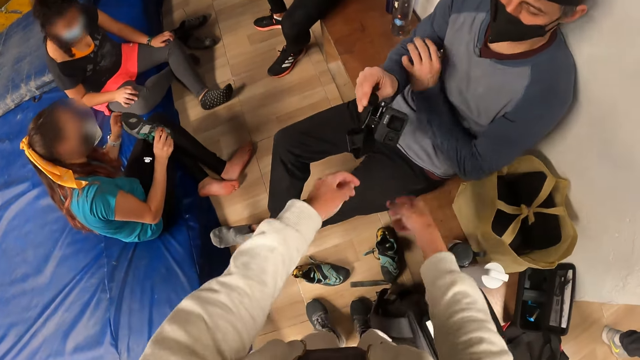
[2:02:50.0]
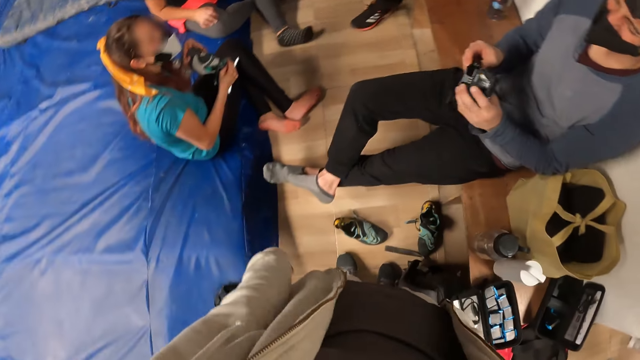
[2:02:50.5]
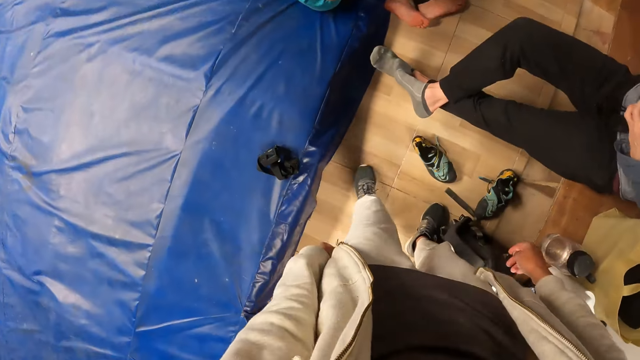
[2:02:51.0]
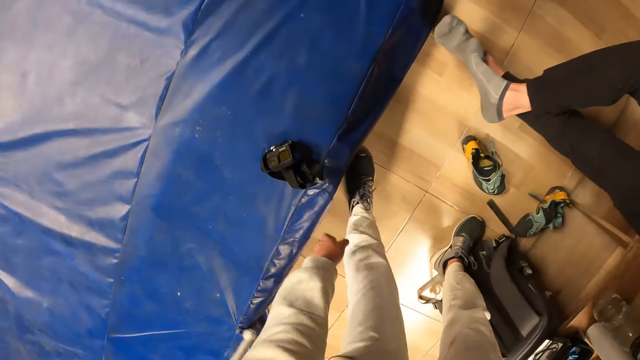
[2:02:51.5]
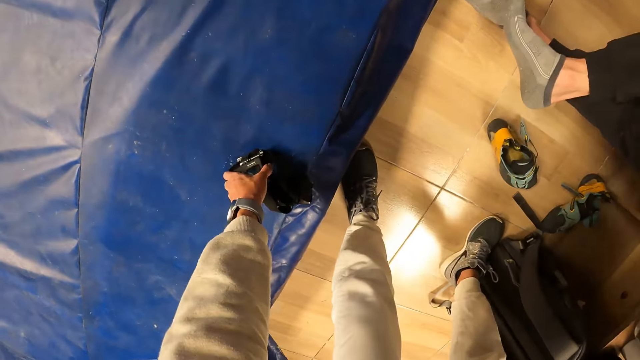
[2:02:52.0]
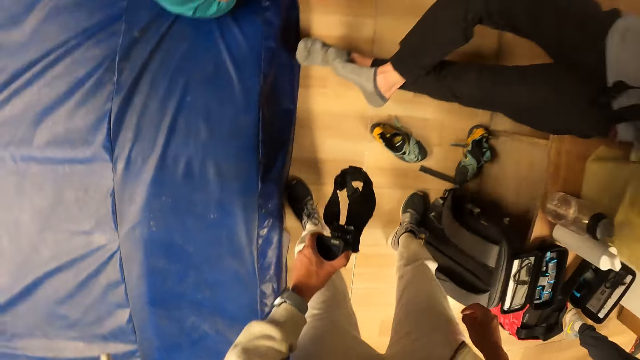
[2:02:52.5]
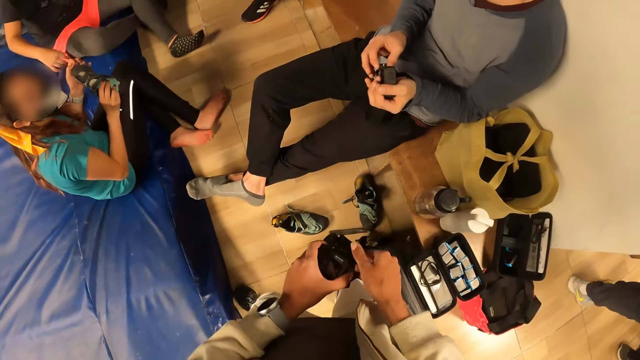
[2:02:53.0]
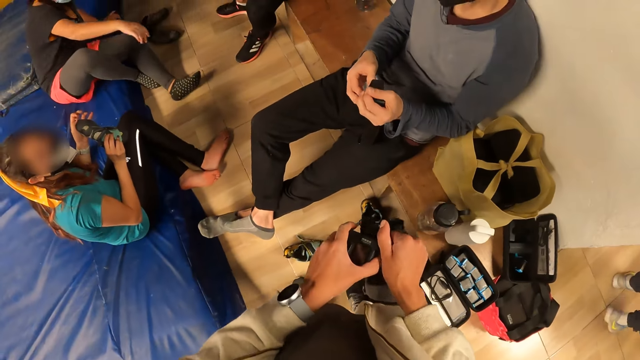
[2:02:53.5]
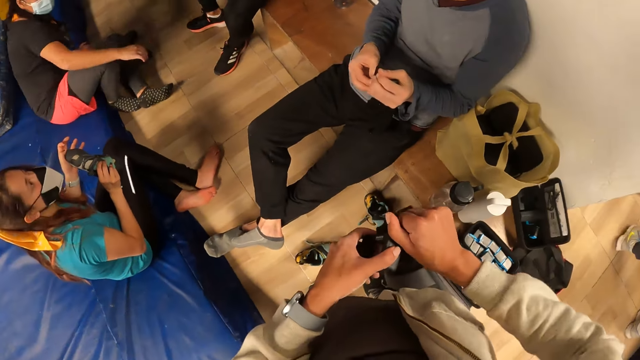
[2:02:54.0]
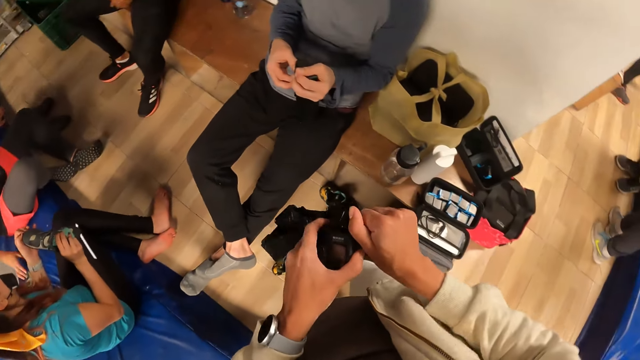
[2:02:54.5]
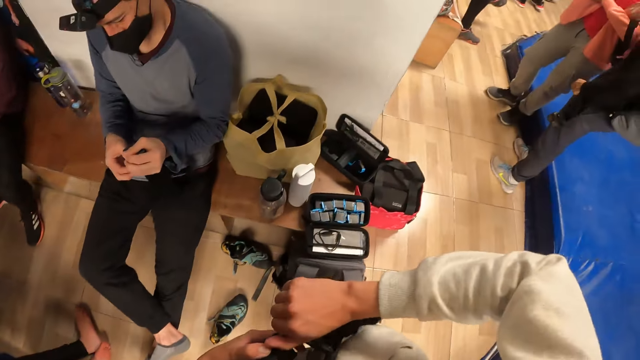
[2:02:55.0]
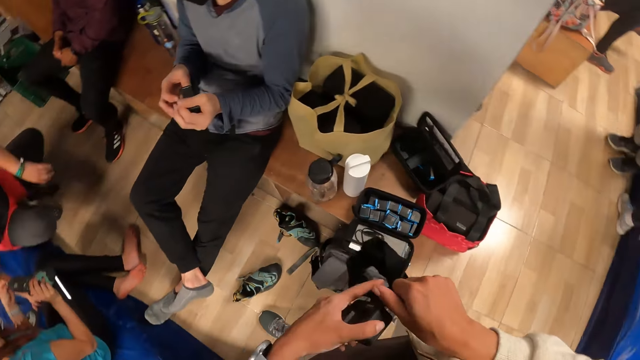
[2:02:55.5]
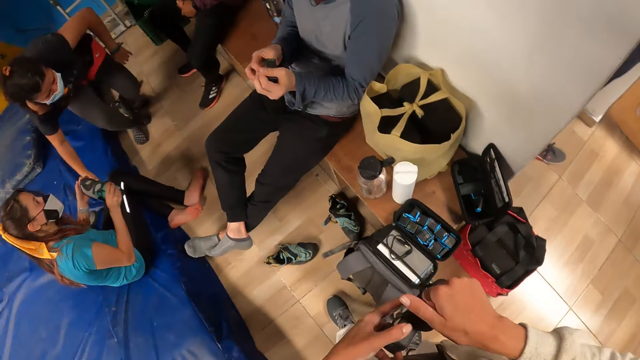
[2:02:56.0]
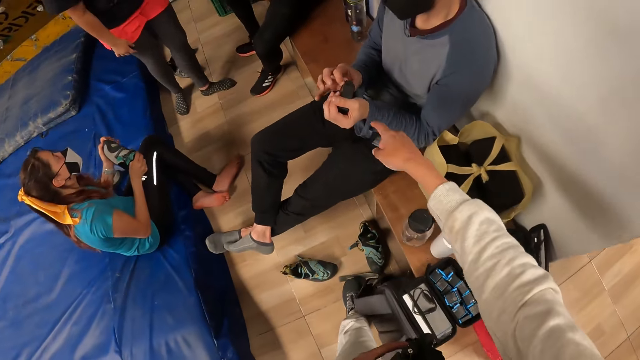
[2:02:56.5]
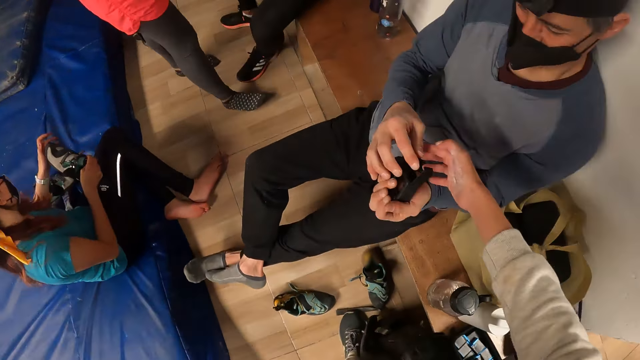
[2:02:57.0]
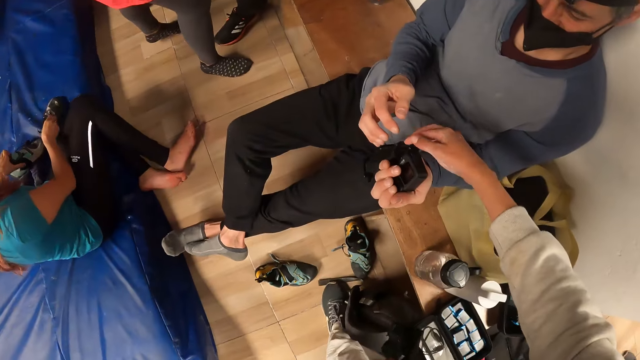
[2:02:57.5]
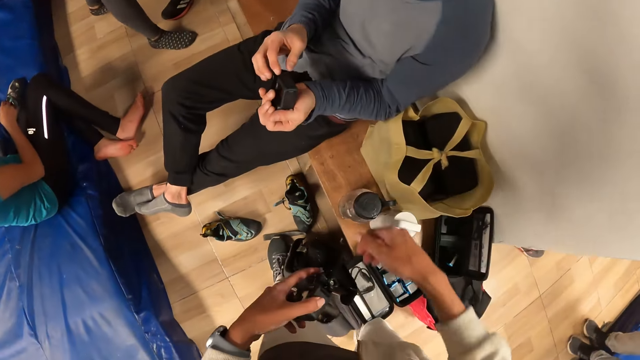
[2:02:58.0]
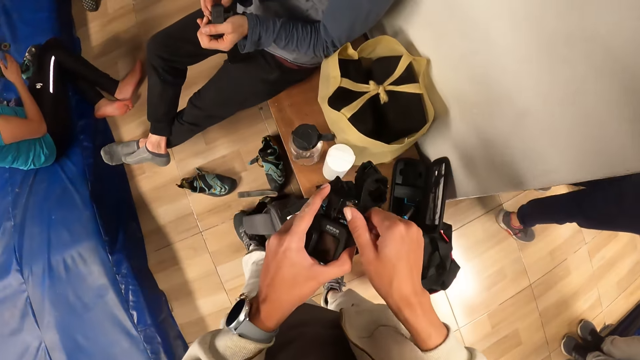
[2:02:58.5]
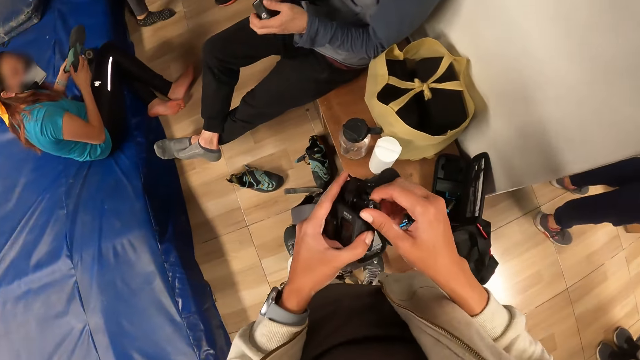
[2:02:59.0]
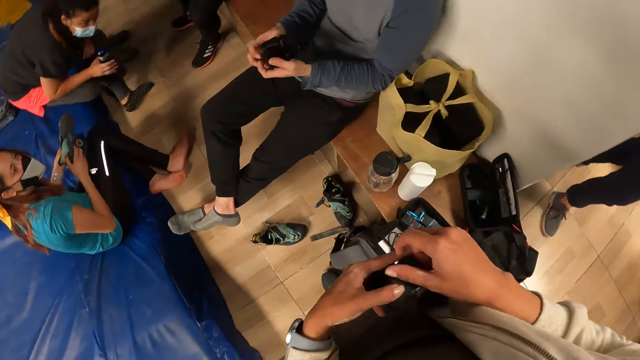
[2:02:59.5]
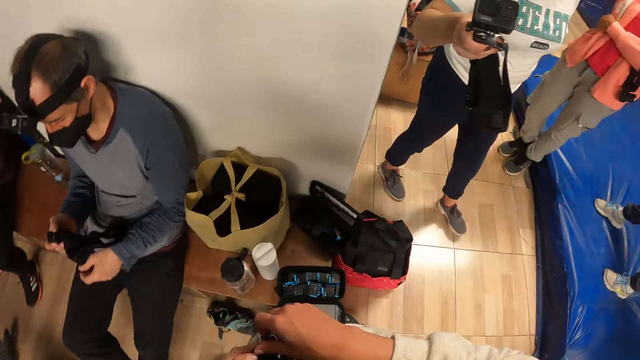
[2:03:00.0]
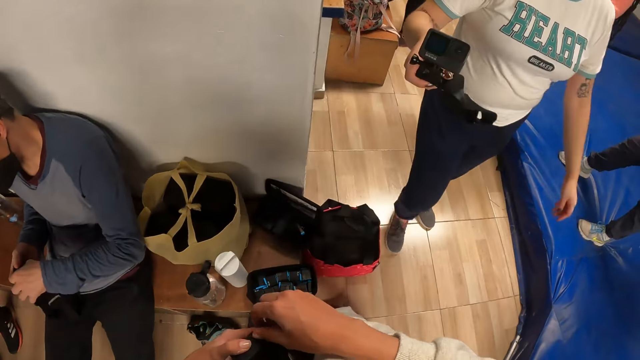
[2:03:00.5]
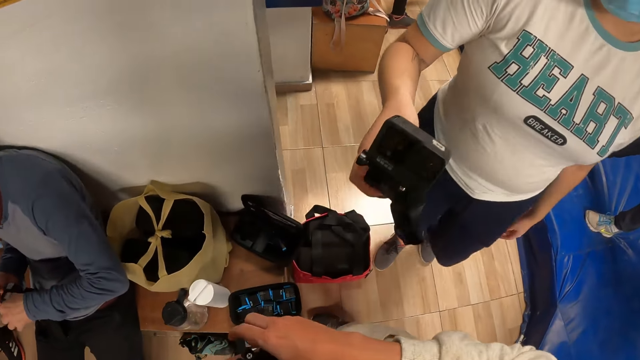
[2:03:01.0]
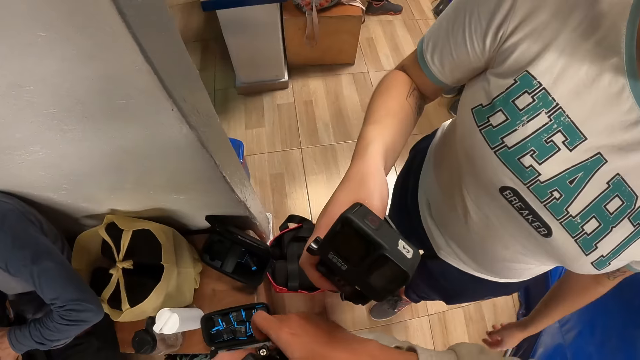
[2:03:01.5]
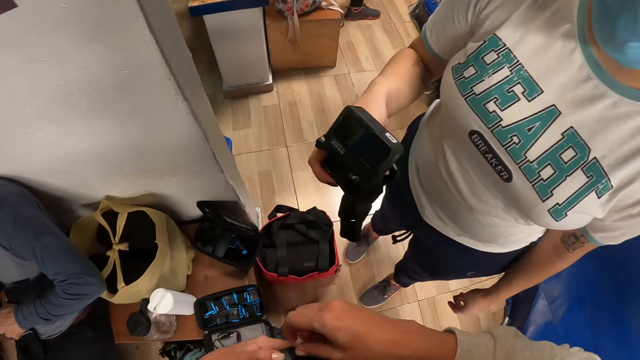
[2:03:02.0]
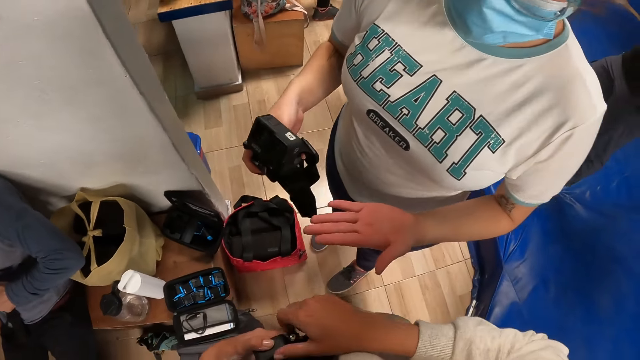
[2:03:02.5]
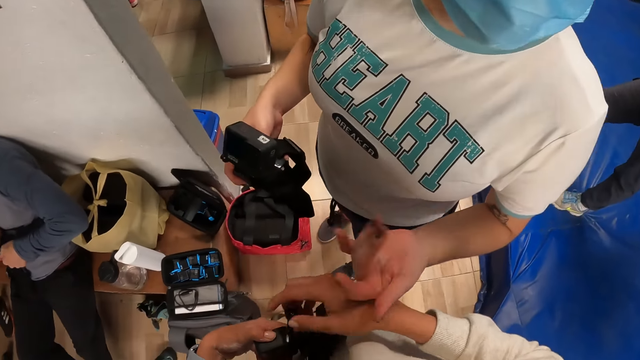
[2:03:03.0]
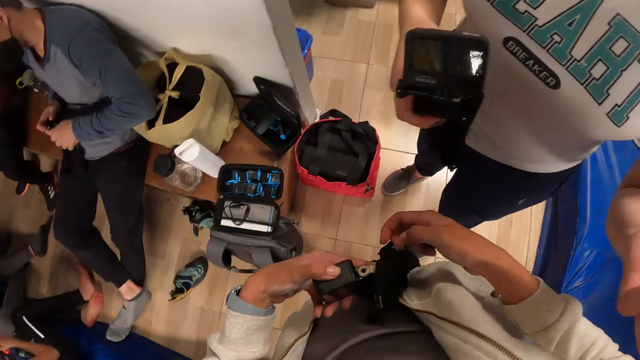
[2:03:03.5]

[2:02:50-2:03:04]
The camera wearer picks a camera from the floor with his left hand. He unfastens a screw. He operates the camera with his right hand. He interacts with the man. He points at the camera. He unfastens a screw. A lady walks towards the camera wearer. The lady interacts with the camera wearer.

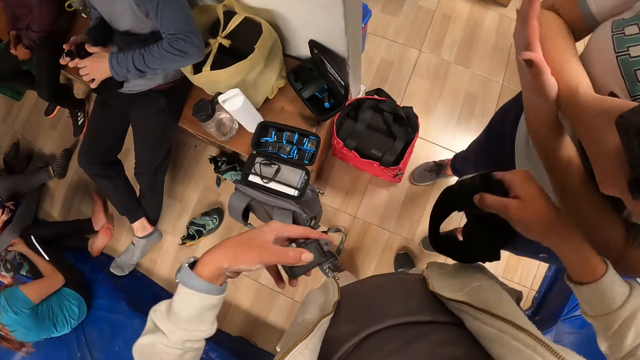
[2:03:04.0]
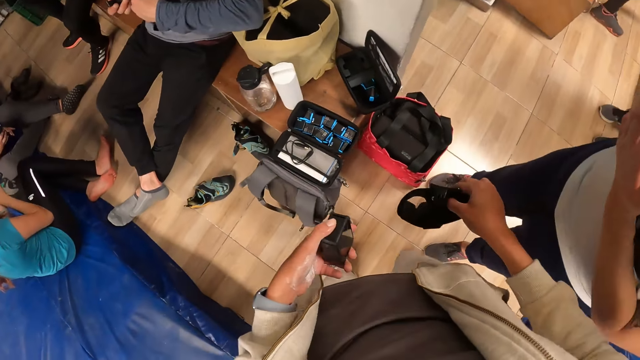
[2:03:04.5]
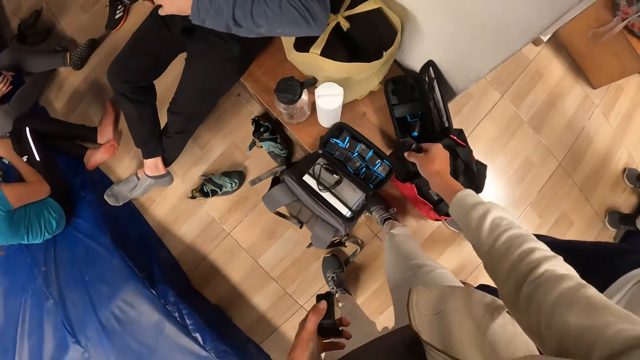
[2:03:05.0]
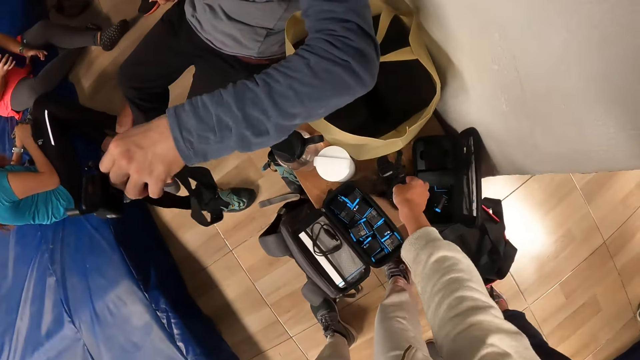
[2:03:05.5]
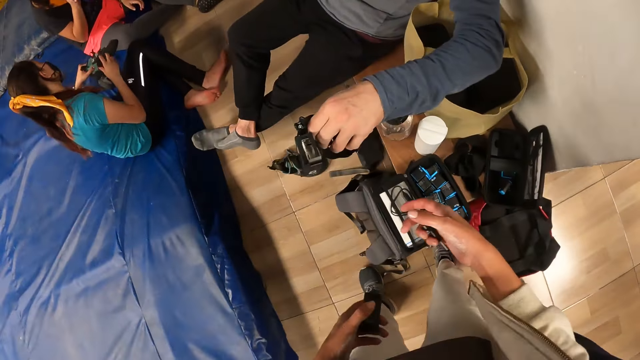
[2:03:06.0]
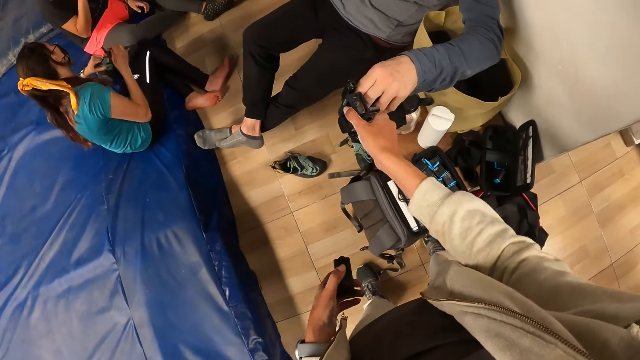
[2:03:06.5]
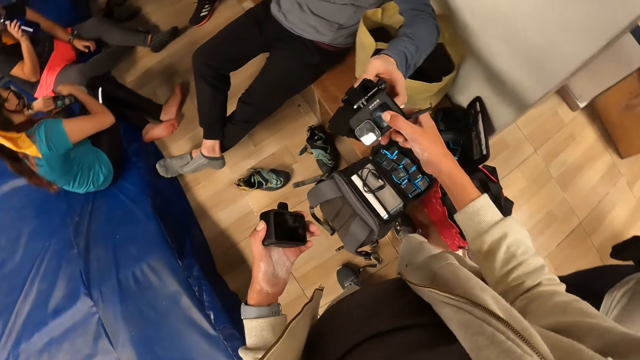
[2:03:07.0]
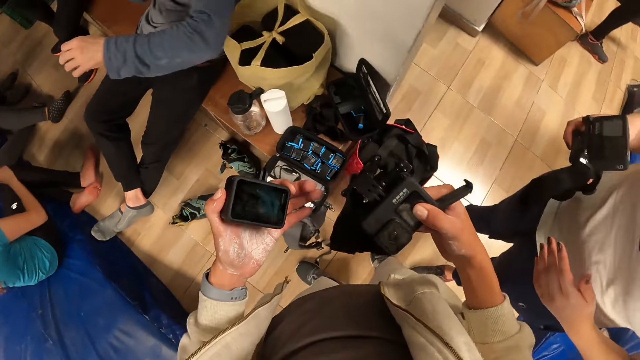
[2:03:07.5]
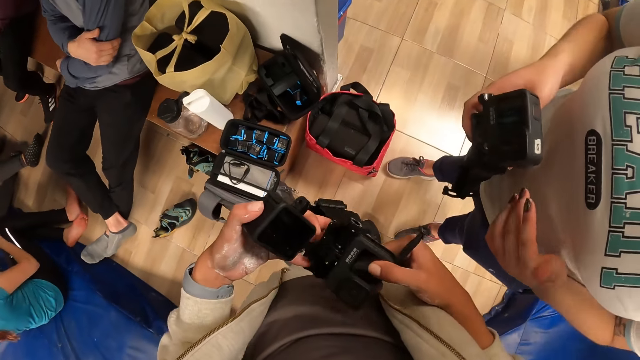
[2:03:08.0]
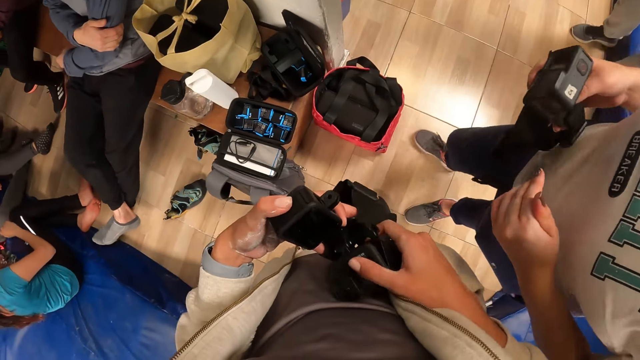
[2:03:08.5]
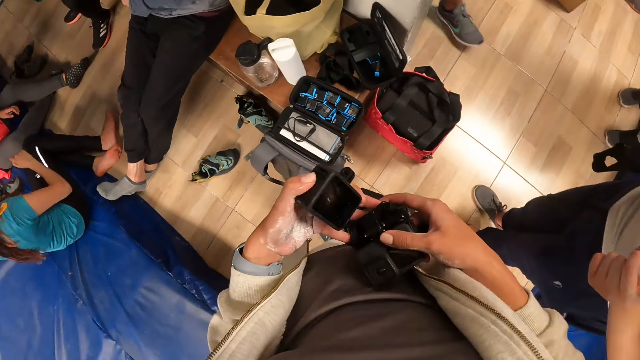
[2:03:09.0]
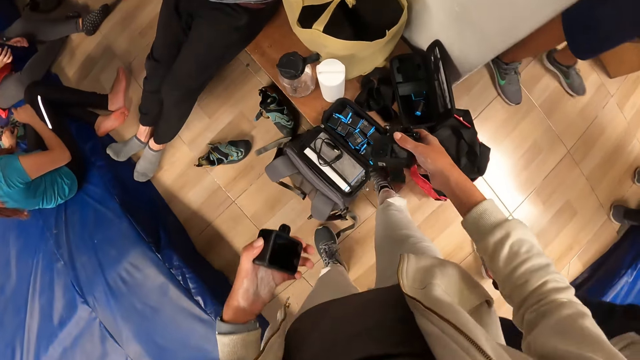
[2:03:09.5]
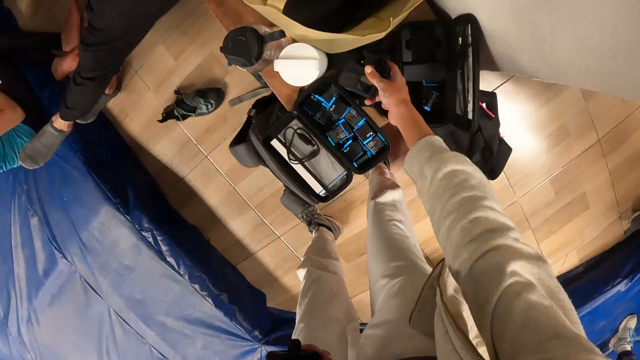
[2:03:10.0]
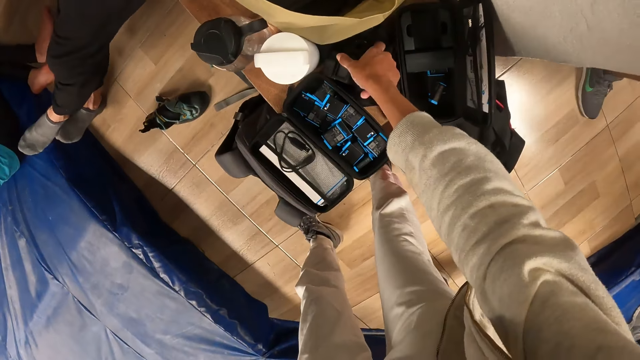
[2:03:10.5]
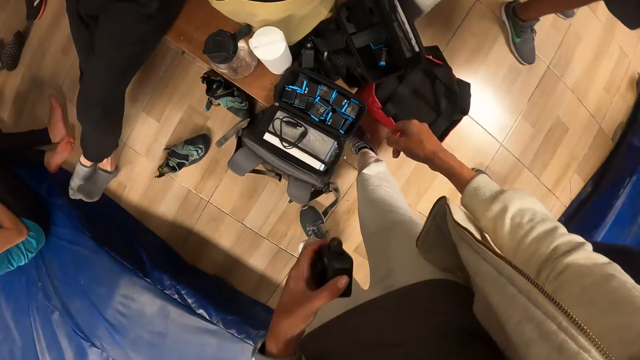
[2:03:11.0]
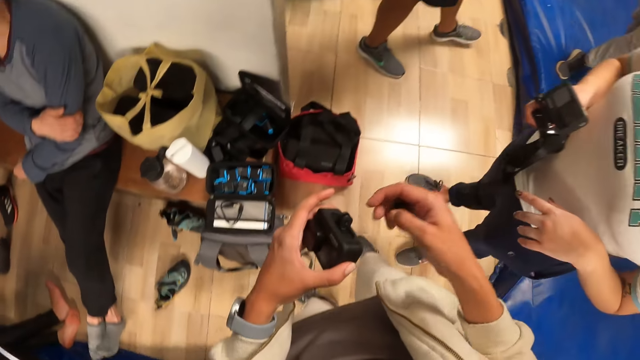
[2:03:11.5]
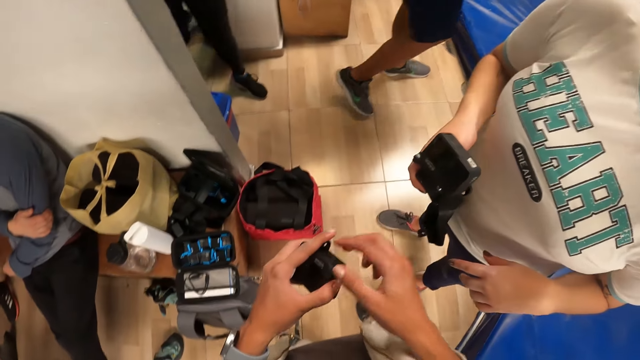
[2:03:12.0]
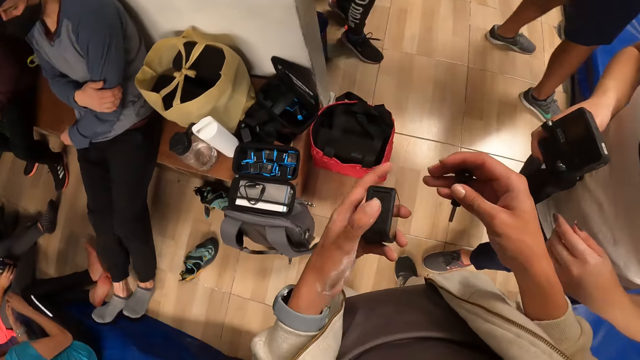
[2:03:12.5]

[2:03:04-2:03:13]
The camera wearer removes a strap from the camera with his right hand. He drops the strap on the bench with his right hand. The man passes the camera to the camera wearer with his left hand. The camera wearer checks the camera. He drops the camera on the bench with his right hand. He checks the camera.
